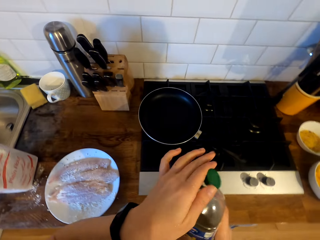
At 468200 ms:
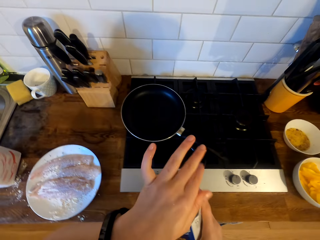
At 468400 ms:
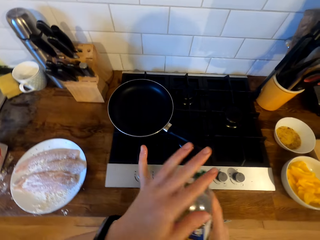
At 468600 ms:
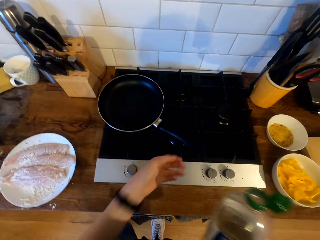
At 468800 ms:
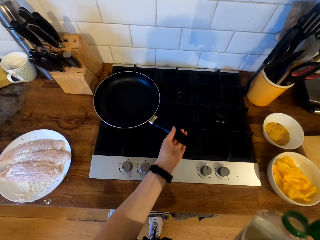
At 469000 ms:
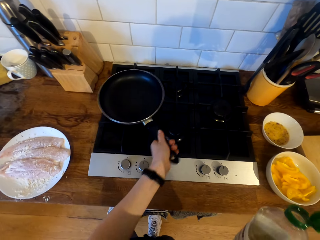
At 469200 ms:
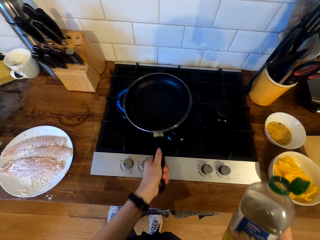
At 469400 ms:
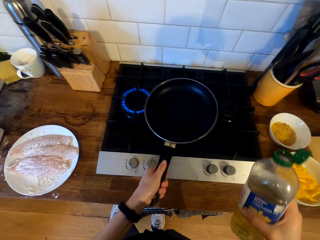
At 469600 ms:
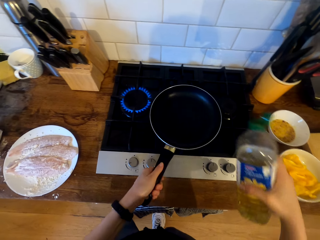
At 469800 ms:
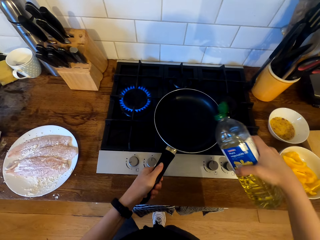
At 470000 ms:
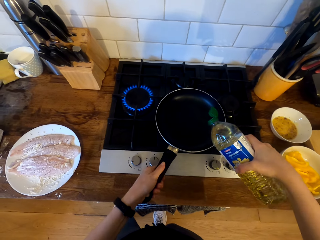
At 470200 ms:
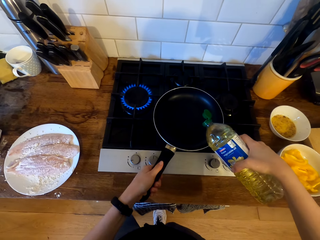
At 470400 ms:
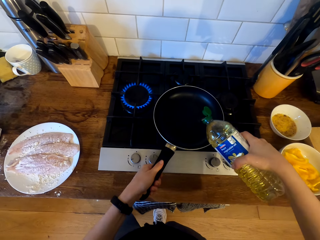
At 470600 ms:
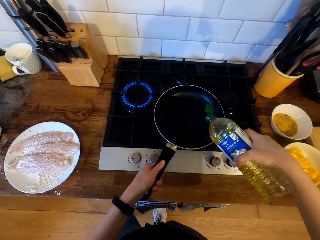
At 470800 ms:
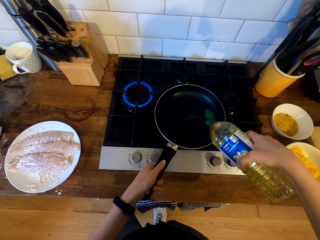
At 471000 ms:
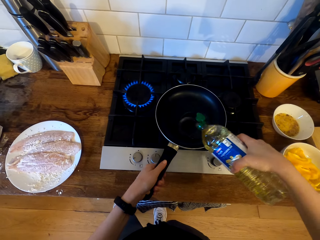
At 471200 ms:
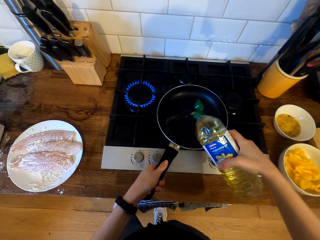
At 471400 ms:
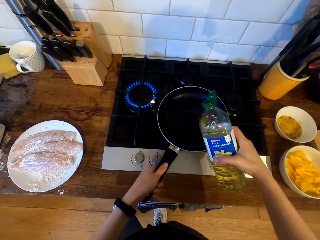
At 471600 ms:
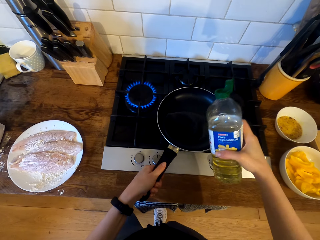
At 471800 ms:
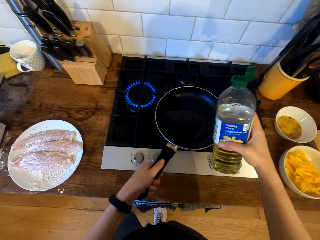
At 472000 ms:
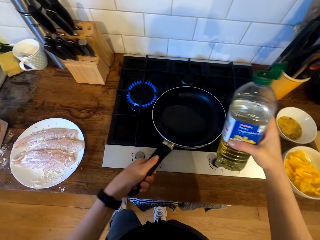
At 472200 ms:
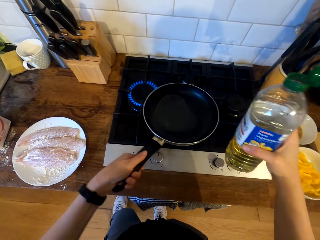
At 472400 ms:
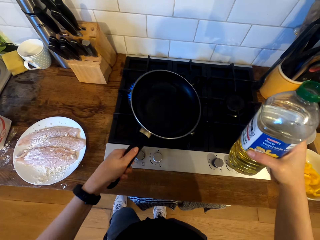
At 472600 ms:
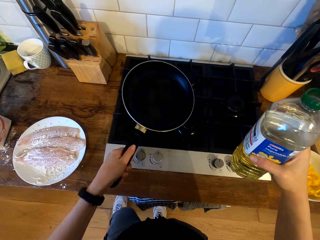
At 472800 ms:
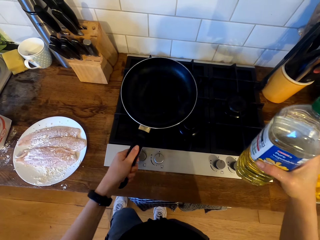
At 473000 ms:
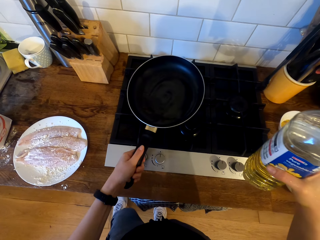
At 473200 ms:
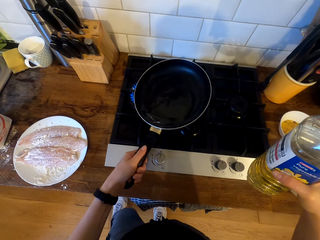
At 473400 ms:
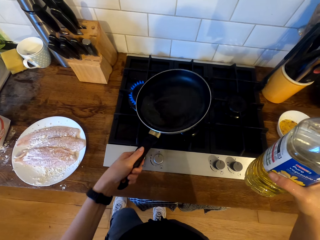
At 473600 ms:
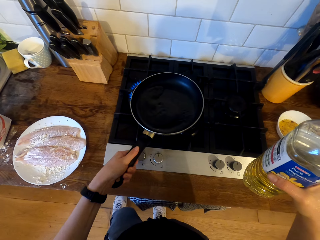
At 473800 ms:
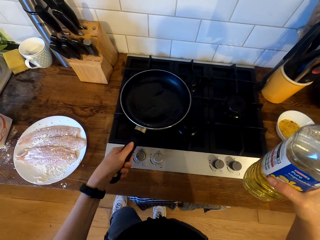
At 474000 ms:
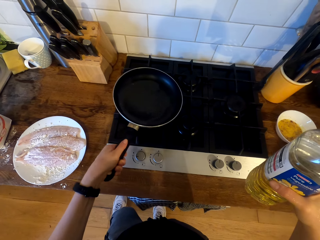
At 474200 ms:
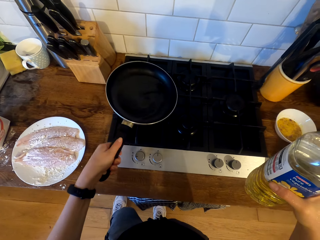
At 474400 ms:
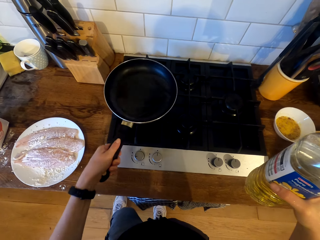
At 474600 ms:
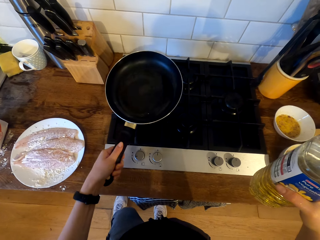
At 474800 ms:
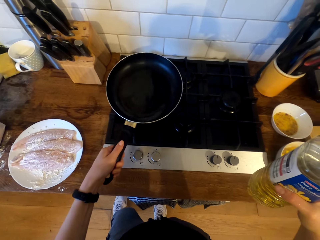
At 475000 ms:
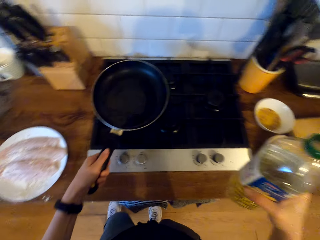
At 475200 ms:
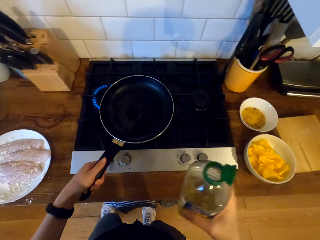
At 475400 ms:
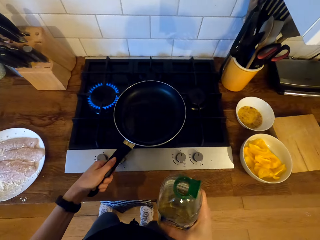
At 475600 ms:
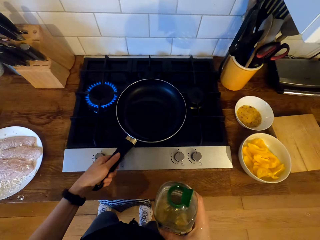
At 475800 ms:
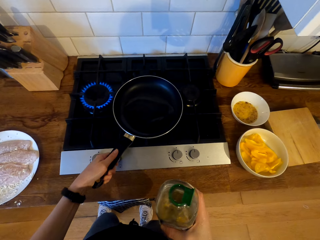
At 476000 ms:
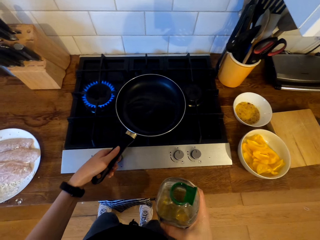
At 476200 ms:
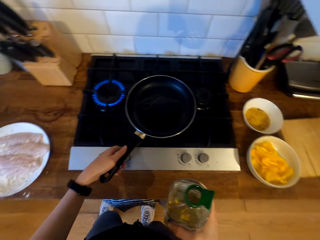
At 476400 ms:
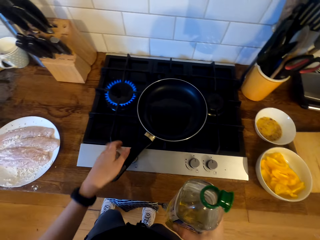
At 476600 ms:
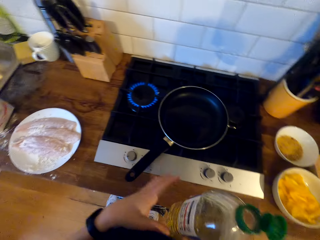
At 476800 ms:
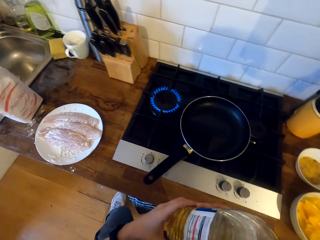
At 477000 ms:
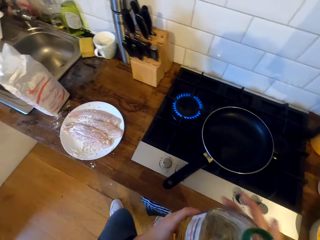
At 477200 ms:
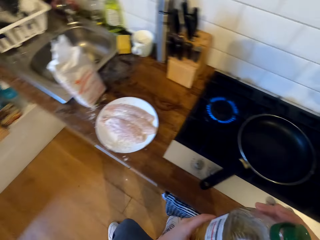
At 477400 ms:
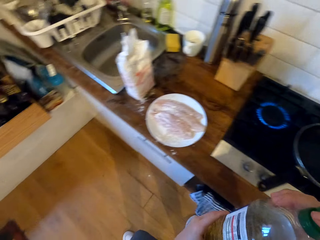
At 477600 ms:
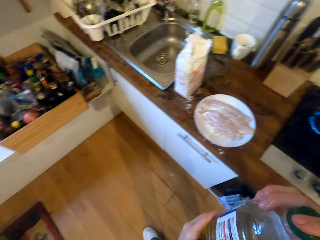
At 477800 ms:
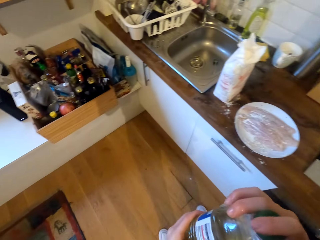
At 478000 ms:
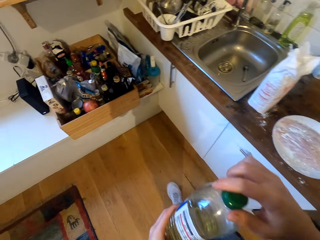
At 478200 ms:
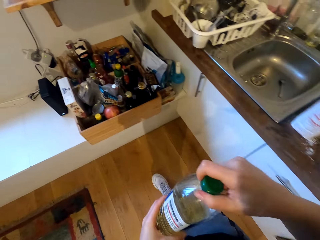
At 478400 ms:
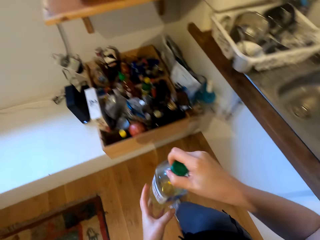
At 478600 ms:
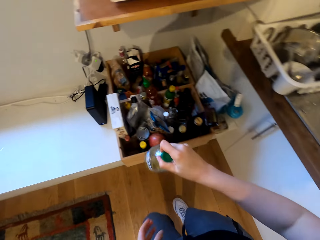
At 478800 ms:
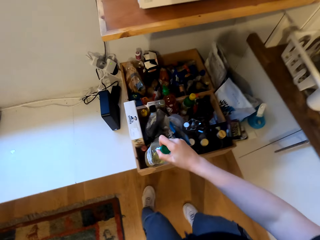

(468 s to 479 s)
The camera wearer picks up the frying pan from the cooker. They turn the frying pan's handle. They pour cooking oil in the frying pan. They lift the bottle slightly. They spread the cooking oil in the frying pan. They rotate the frying pan. They place the frying pan on the cooker. They cover the oil bottle with the bottle cap. They walk in the kitchen.

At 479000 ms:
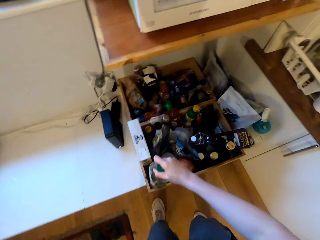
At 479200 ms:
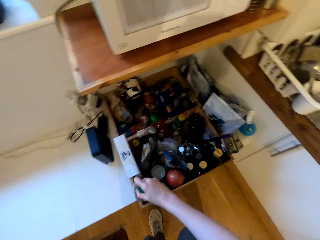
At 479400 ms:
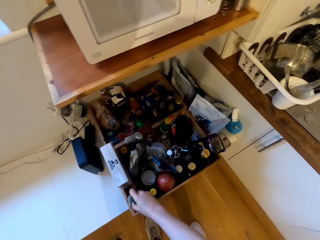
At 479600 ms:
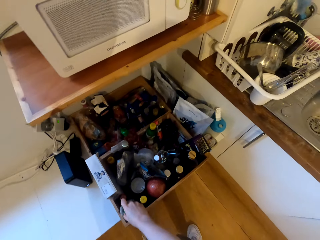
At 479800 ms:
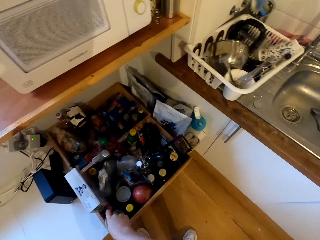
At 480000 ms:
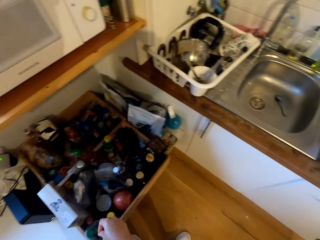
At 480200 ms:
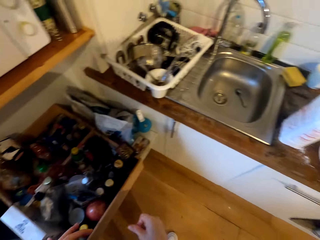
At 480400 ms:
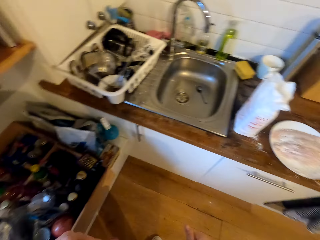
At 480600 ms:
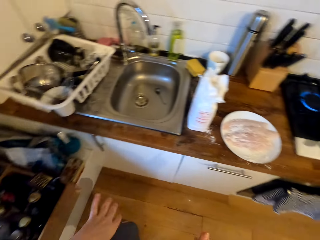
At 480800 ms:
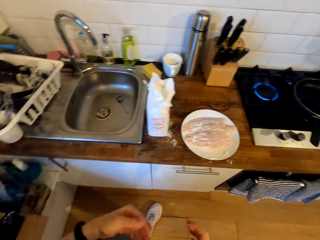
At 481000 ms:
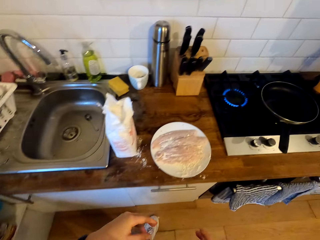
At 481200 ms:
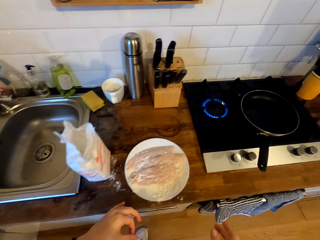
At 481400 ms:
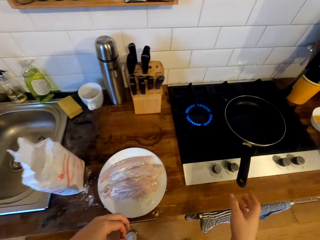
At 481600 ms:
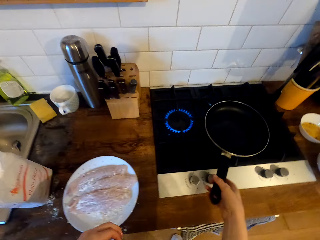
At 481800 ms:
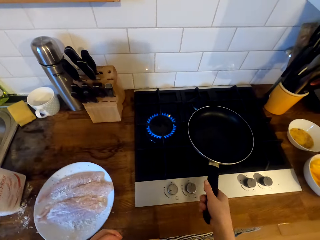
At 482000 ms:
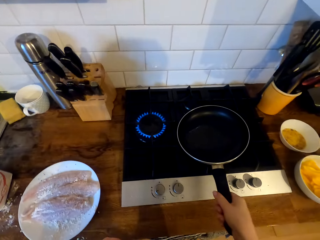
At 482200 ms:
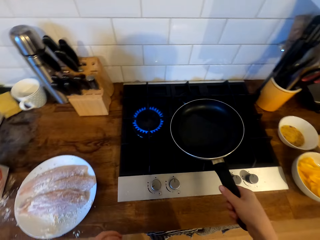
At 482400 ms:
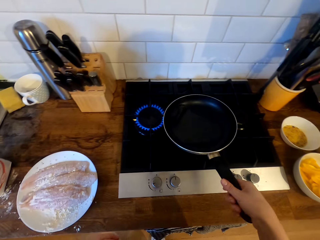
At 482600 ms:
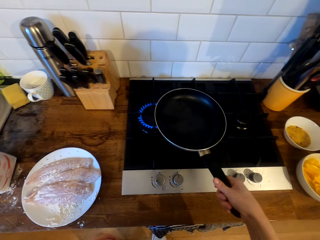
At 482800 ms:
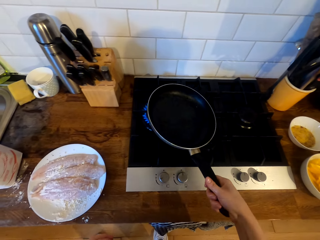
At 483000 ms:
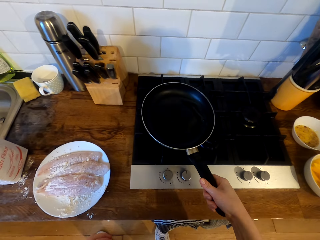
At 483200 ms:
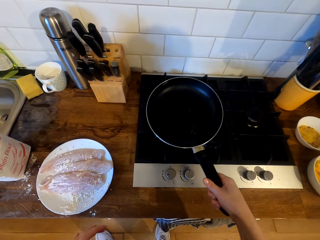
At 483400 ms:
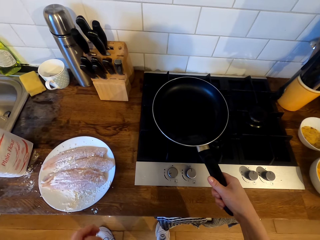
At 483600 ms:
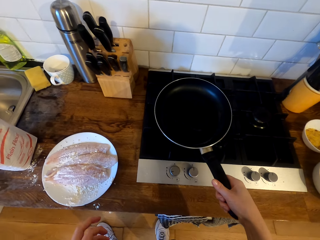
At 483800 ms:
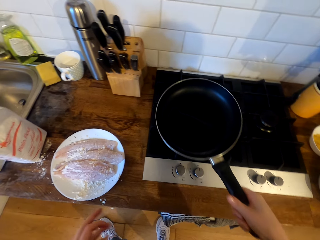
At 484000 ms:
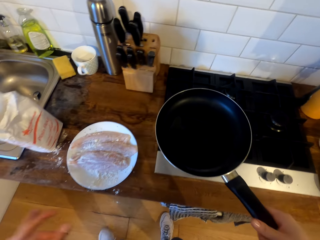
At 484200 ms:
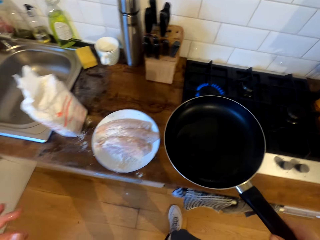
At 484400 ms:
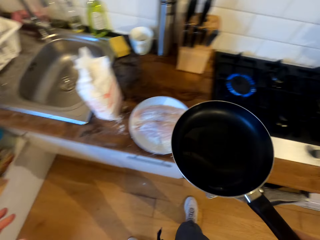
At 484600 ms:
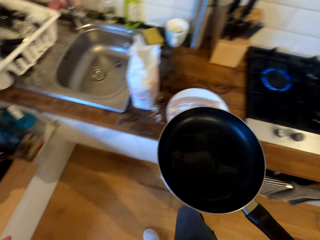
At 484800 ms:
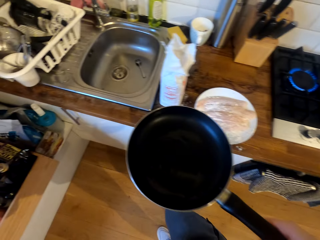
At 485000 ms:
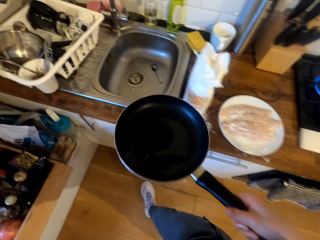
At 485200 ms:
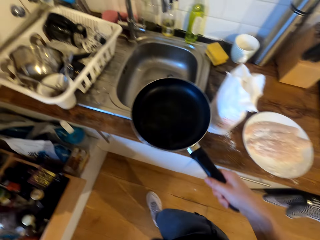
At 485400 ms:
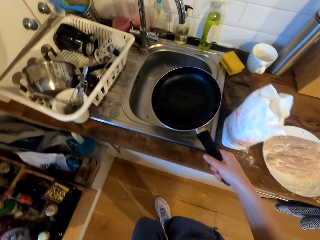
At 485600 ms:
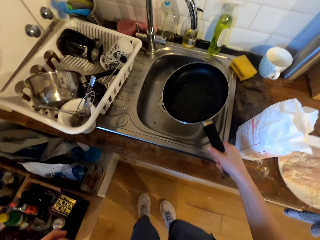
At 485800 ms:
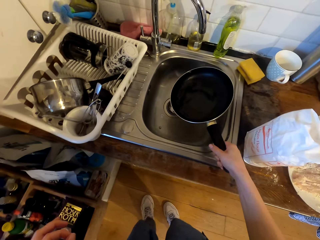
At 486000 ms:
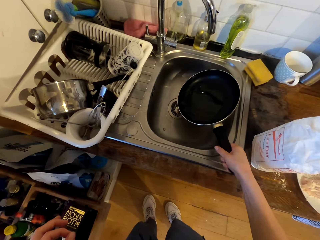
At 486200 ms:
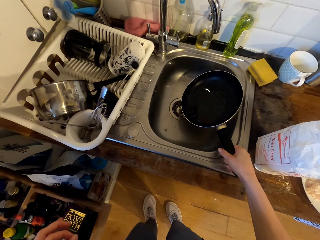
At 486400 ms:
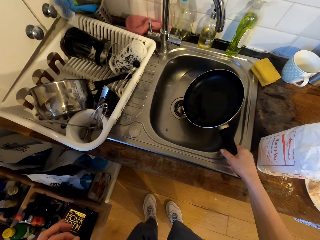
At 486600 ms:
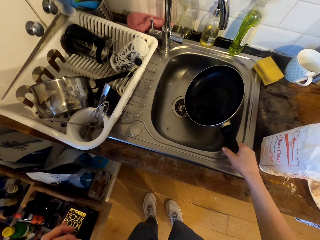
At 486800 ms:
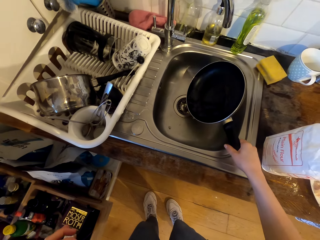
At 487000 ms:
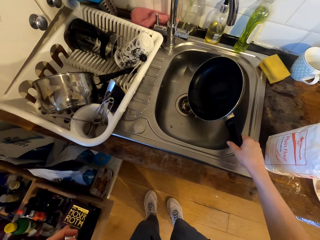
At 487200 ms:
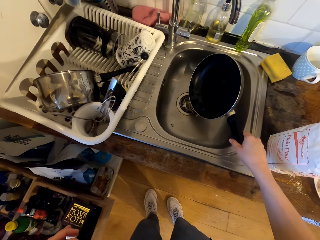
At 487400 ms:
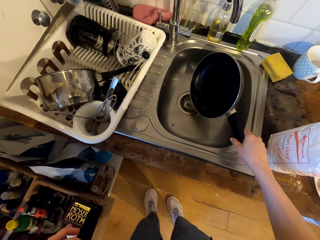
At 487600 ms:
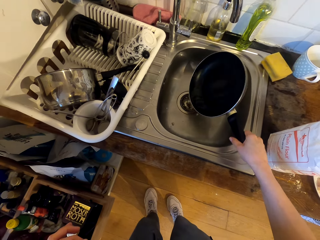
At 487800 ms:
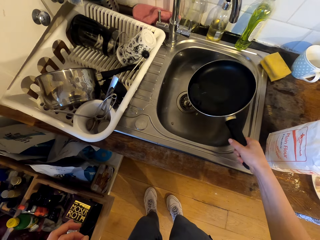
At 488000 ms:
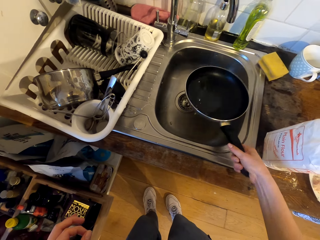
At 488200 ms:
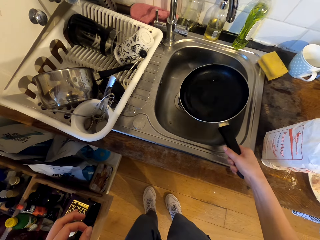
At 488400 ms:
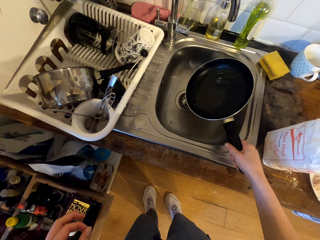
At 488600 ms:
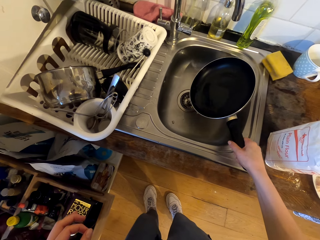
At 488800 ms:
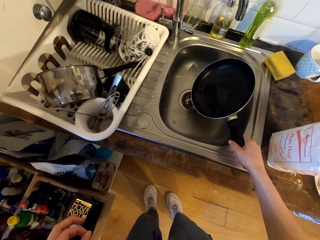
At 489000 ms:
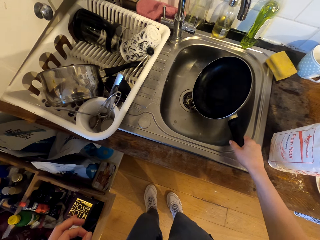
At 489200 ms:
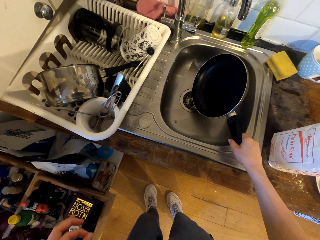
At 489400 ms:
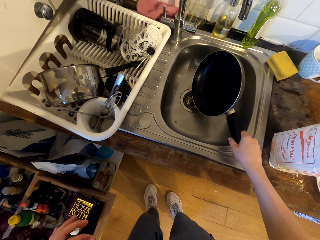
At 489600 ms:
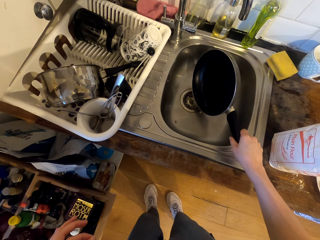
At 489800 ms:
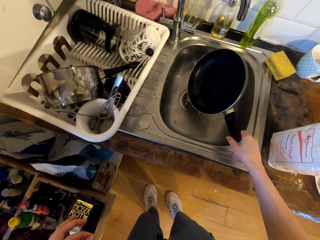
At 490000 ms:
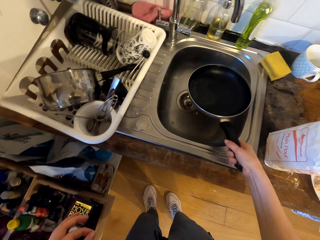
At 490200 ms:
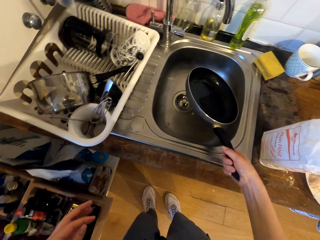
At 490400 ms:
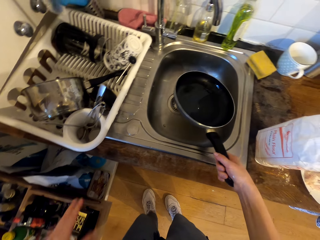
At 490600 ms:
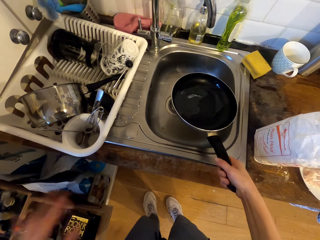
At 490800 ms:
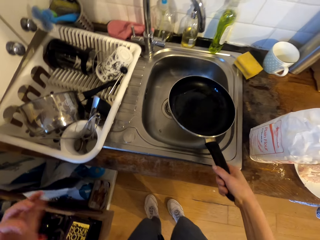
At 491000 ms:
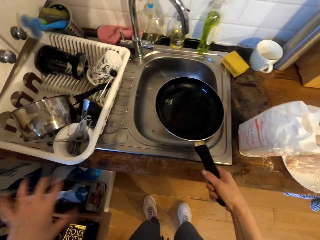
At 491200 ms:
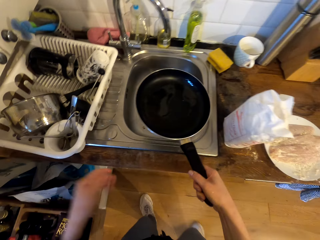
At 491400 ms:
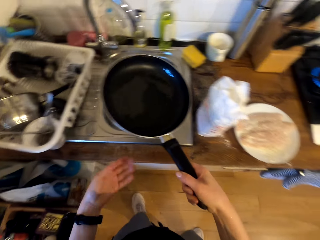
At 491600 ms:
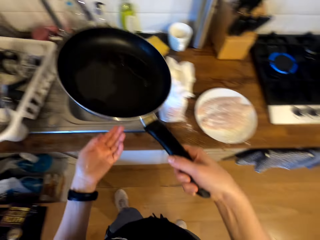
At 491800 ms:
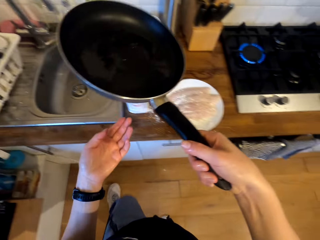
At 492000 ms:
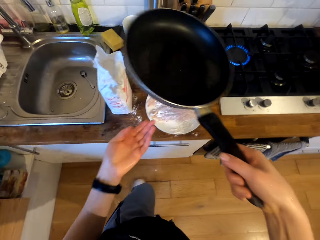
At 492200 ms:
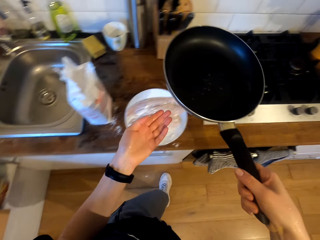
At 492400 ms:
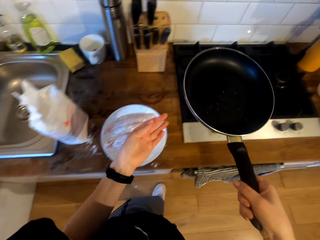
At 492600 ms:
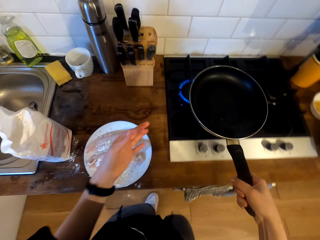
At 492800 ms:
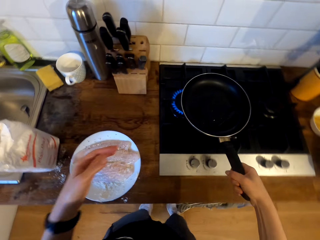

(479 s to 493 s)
The camera wearer places the cooking oil bottle in the rack. They walk in the kitchen. They pick up the frying pan. They hold the frying pan handle. They heat the cooking oil in the frying pan. They move in the kitchen. They pour excess cooking oil in the sink. They move in the kitchen.
